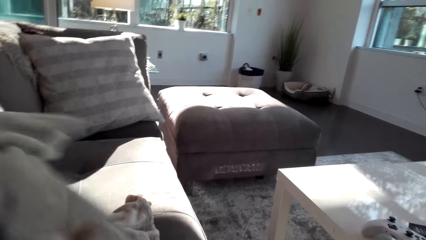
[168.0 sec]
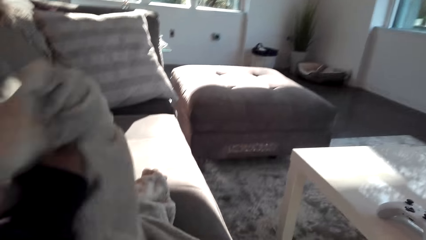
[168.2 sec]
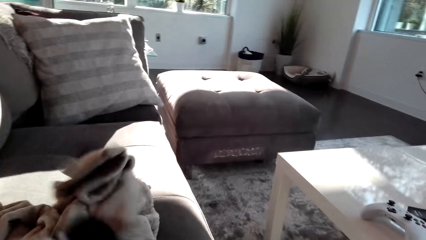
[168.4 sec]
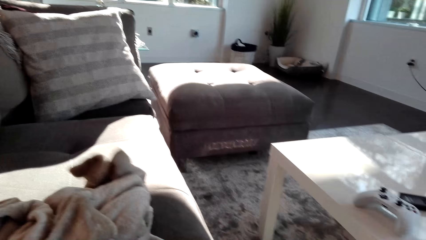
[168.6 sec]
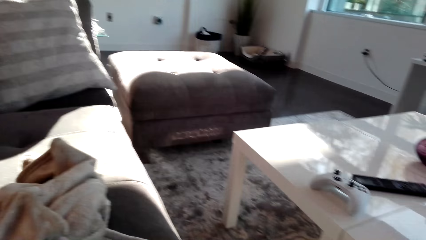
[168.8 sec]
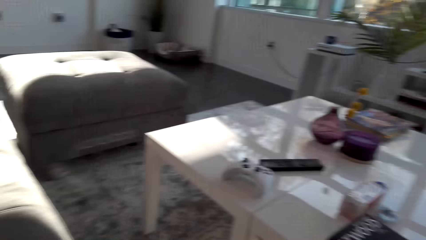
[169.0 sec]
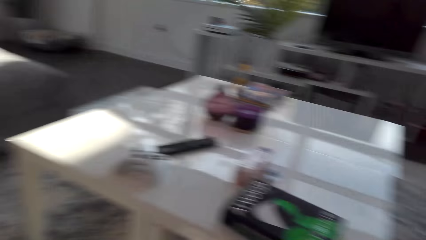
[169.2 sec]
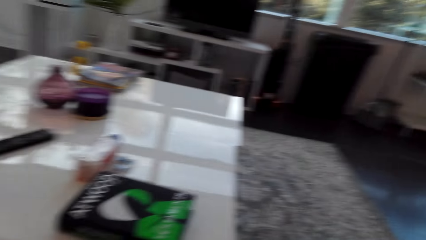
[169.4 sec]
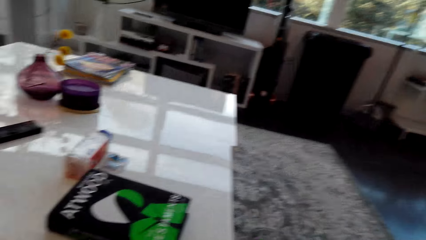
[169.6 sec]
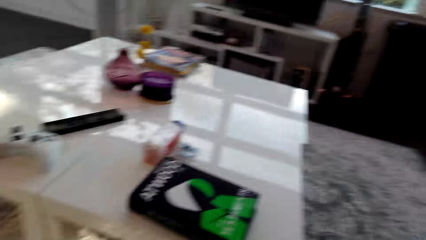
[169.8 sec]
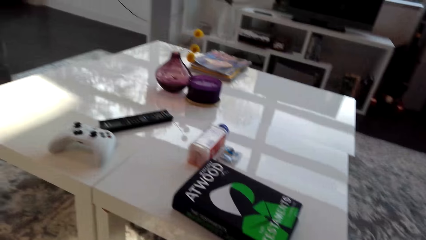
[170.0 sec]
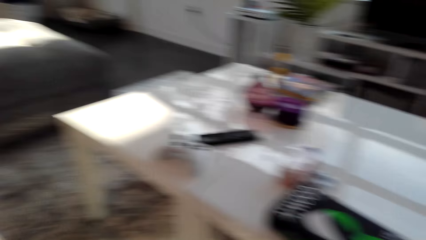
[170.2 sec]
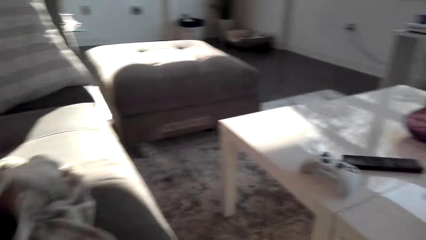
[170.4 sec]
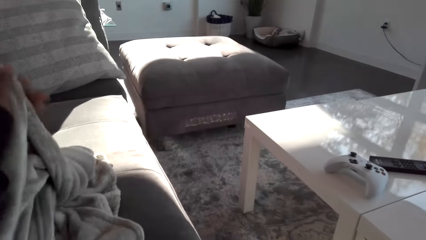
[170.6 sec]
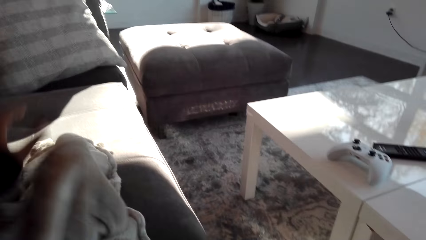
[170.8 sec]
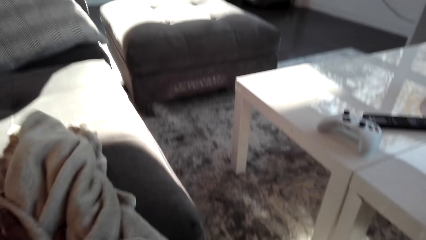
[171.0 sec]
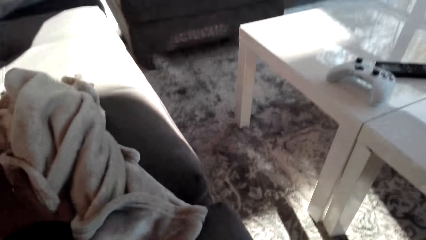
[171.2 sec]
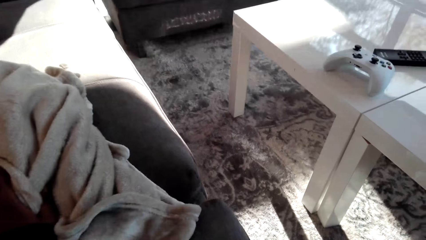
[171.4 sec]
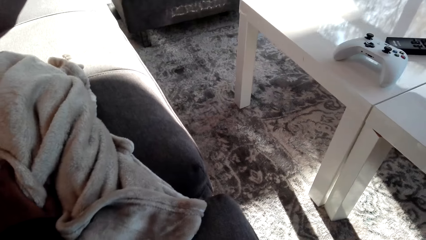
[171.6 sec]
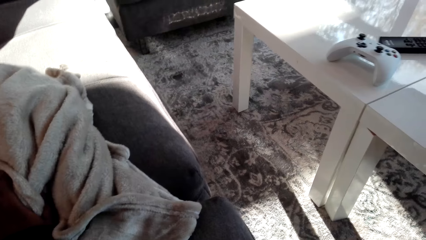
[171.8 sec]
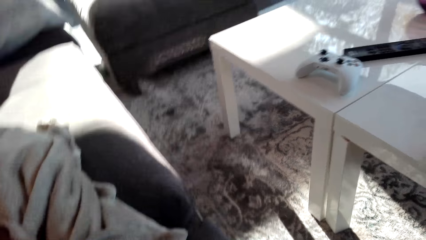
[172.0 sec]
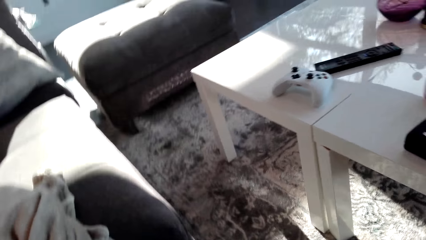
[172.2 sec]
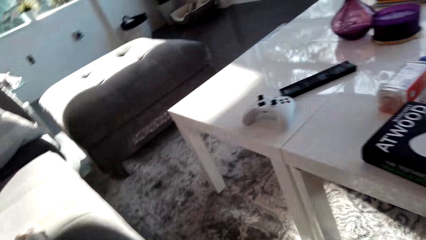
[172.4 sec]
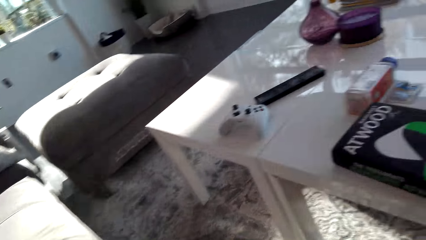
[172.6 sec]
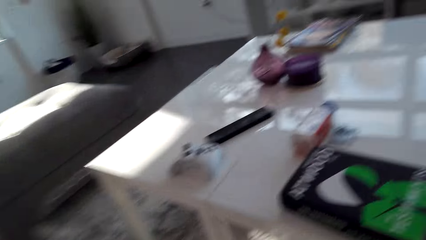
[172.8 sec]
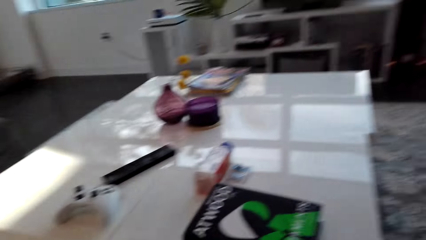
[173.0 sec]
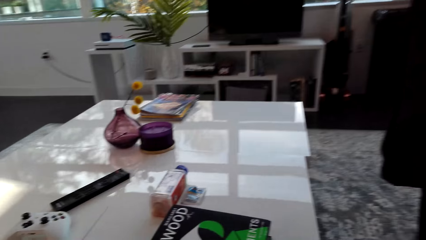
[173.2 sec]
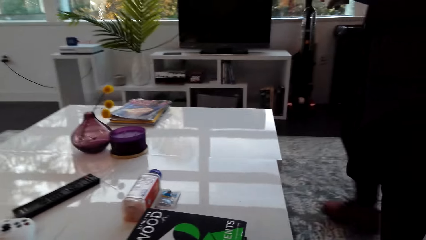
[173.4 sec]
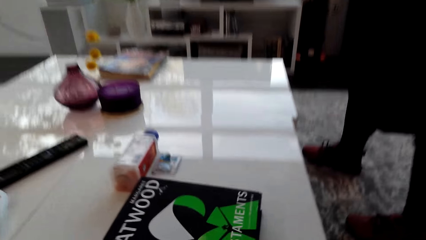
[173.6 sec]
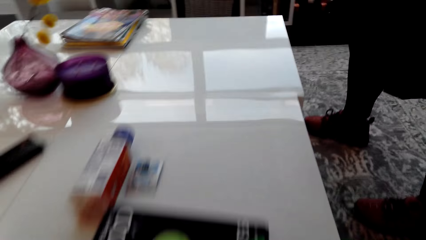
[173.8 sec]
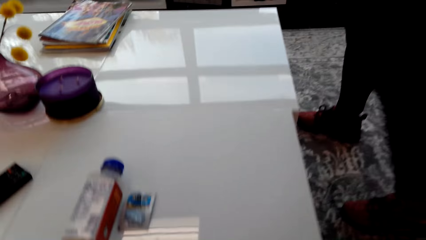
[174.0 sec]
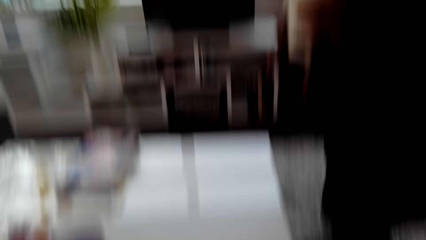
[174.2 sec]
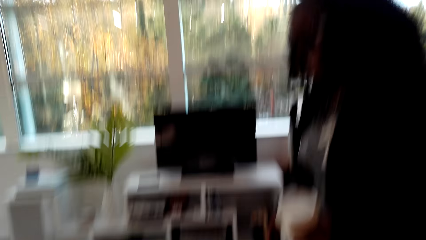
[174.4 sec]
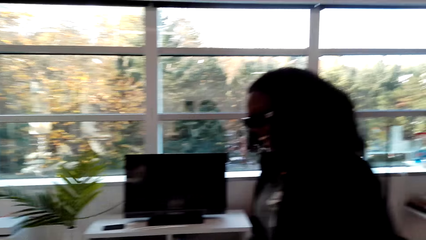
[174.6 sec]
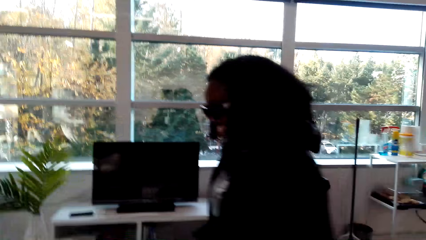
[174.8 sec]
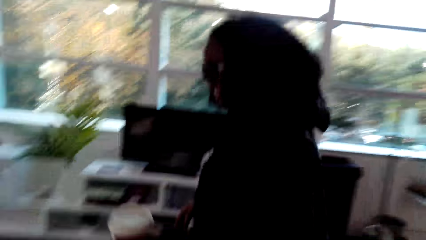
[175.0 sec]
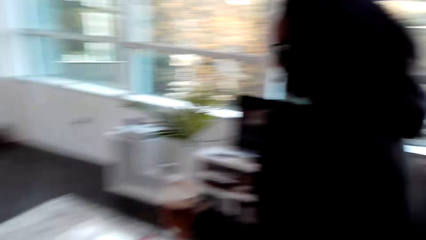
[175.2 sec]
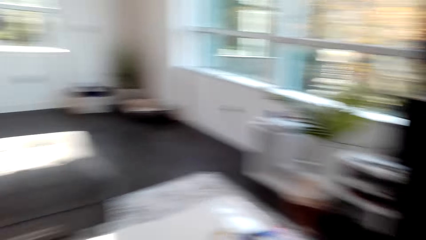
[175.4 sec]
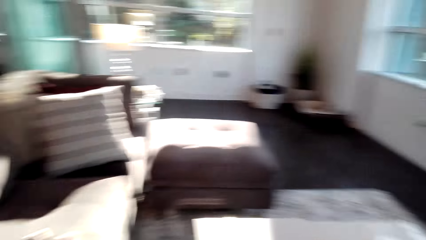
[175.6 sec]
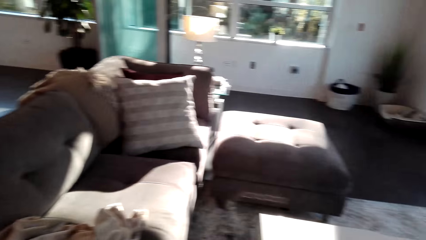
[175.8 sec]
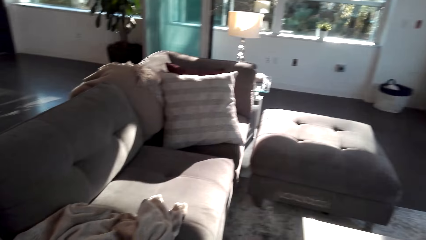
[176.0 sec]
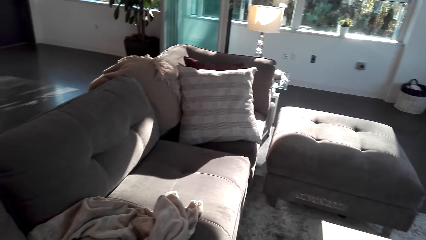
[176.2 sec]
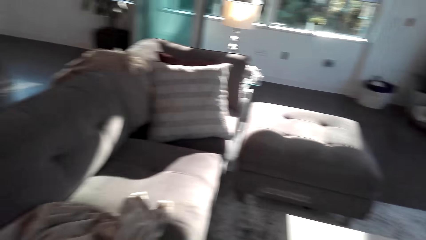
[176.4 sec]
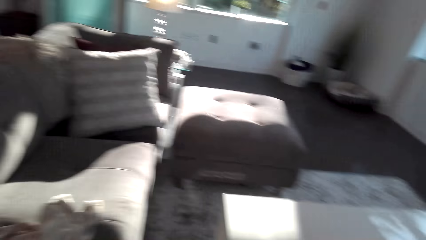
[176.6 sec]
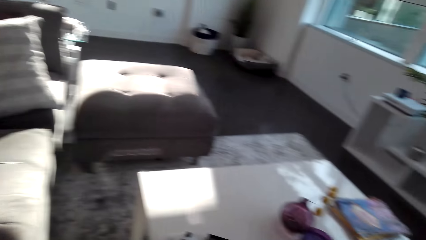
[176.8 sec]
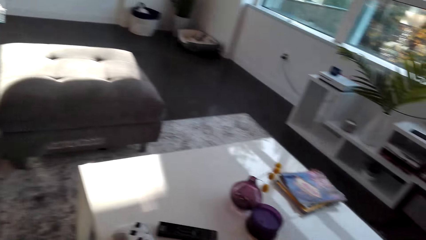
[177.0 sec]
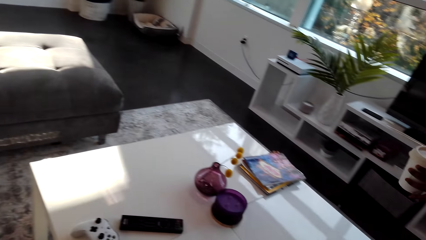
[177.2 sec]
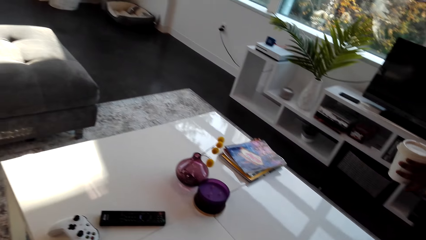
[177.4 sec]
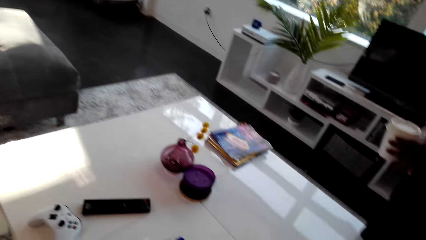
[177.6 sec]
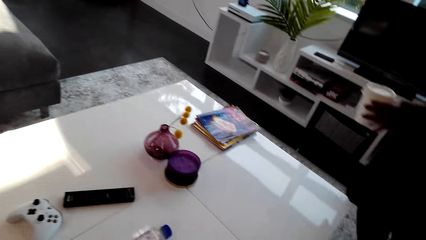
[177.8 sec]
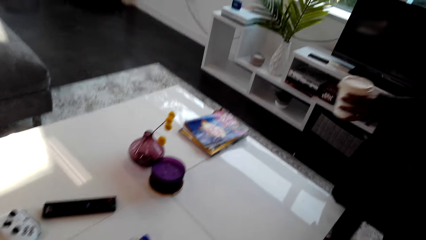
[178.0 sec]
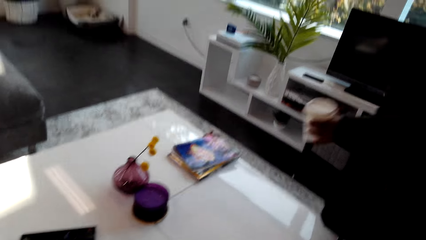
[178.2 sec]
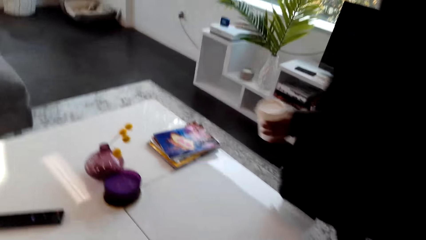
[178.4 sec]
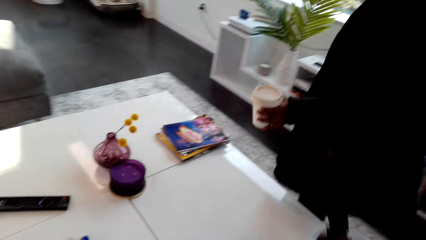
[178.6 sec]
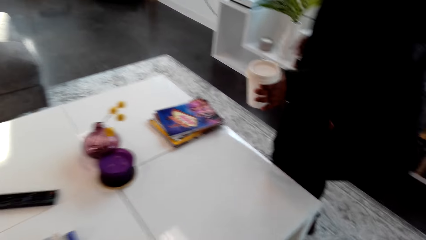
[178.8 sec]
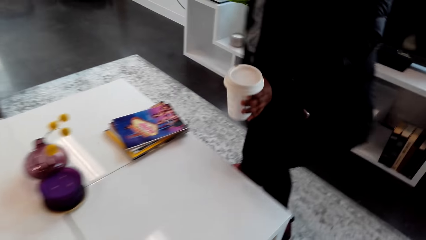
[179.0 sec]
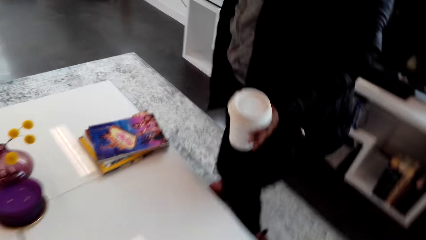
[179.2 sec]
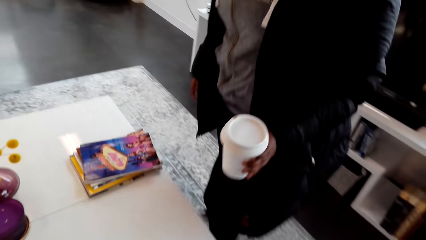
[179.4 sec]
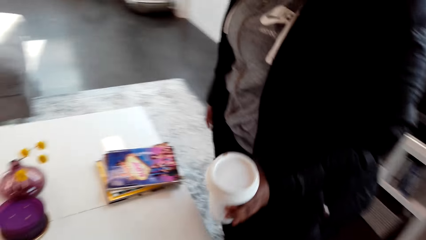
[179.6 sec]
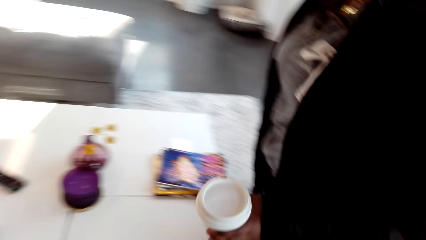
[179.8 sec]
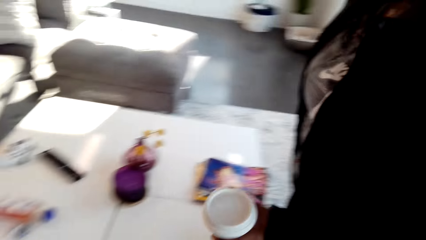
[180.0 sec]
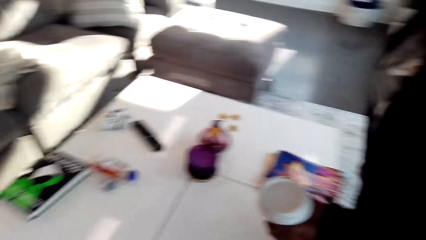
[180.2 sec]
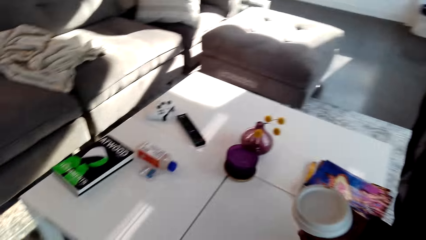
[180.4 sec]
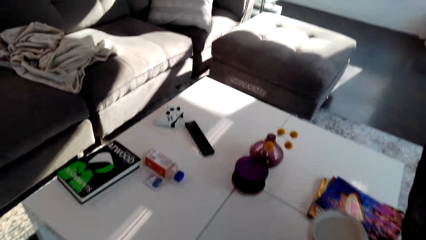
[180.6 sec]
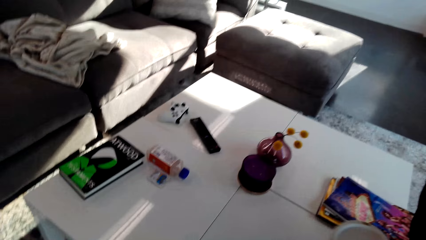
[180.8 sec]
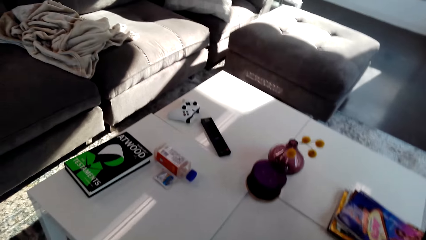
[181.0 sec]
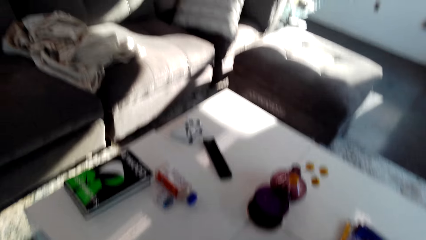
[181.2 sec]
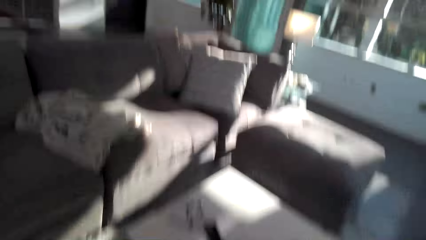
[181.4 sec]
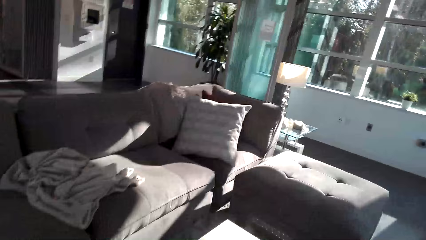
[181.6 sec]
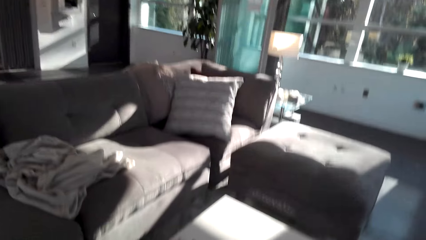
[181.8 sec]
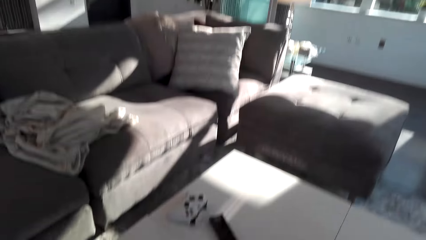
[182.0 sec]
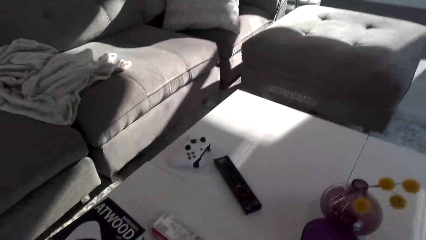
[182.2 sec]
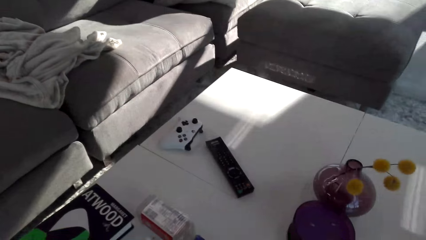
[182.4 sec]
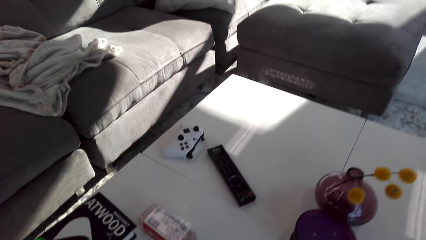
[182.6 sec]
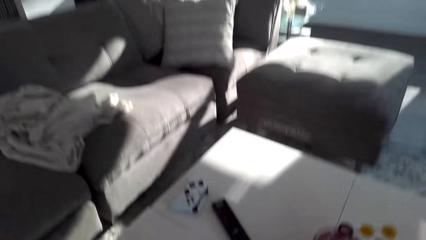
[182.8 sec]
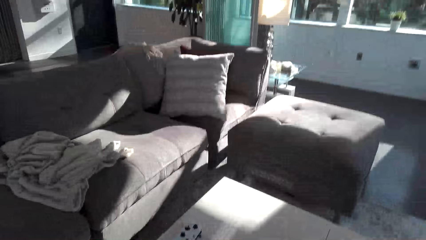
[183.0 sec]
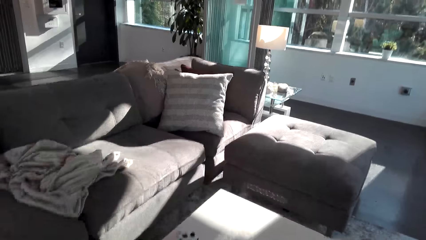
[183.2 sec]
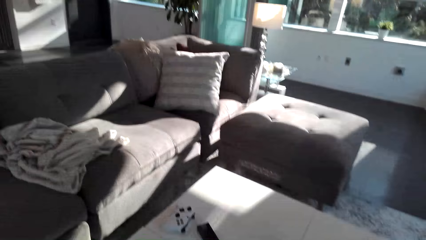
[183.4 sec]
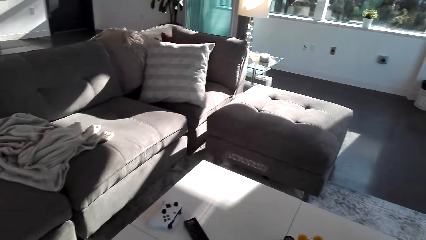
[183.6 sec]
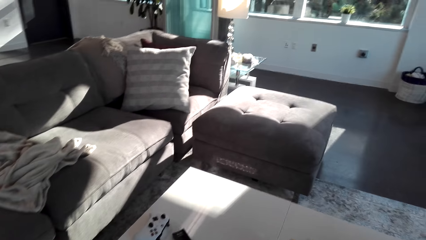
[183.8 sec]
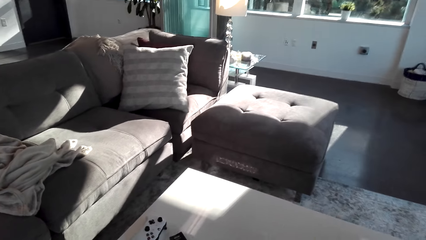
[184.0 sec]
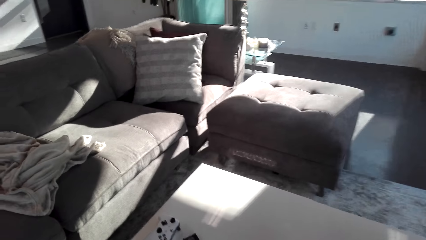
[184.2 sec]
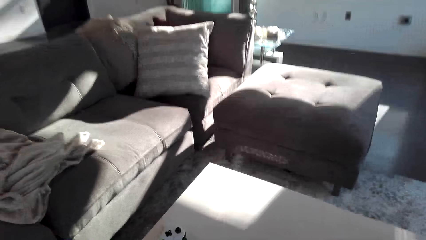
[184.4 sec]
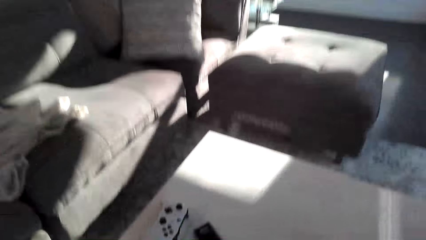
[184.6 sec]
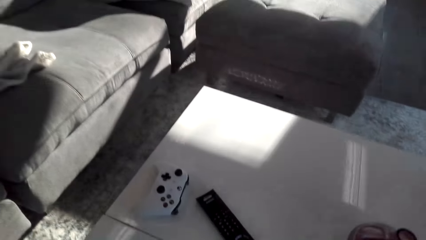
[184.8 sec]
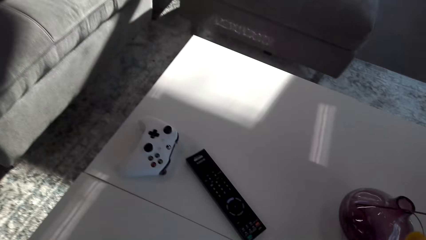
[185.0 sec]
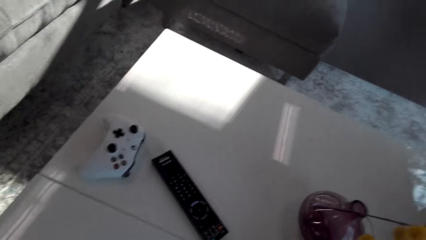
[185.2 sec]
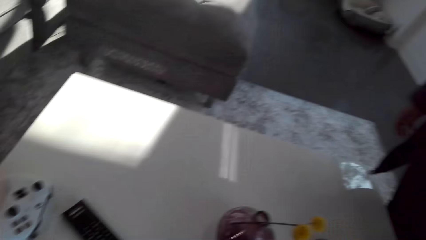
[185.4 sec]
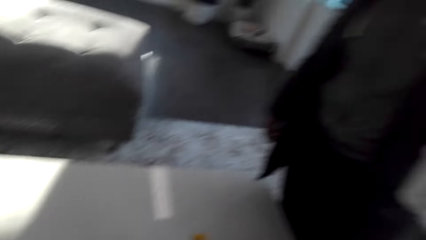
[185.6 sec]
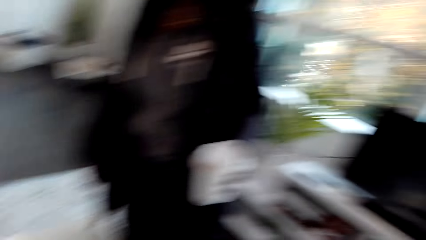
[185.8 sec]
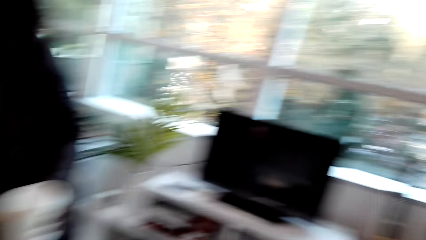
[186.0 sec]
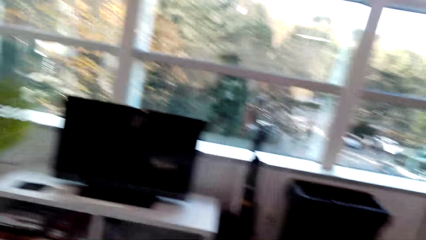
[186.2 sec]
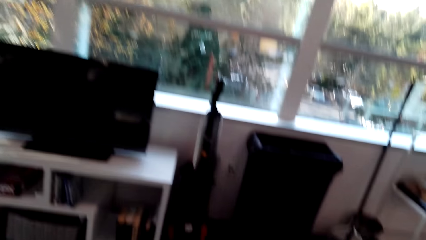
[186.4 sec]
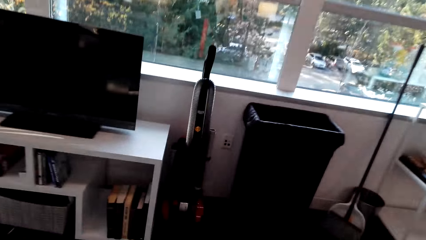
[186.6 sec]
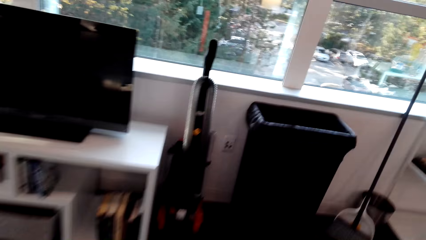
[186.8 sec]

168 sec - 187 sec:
The camera wearer talks to the woman. The woman talks to the camera wearer. The camera wearer looks around and laughs. The woman laughs. The camera wearer laughs and looks around. The woman walks around. The woman talks to the camera wearer. The camera wearer looks around. The woman talks to the camera wearer. The camera wearer talks to the woman. The woman puts the cup on the table. The woman talks to the camera wearer. The camera wearer talks to the woman. The woman talks to the camera wearer. The camera wearer talks to the woman and looks around.
